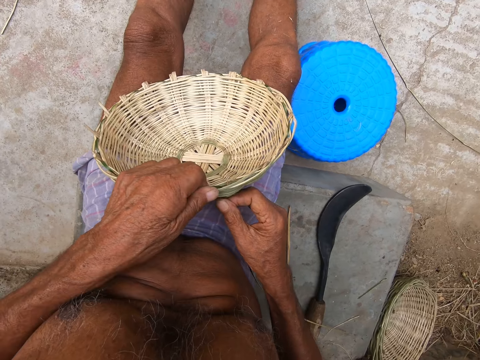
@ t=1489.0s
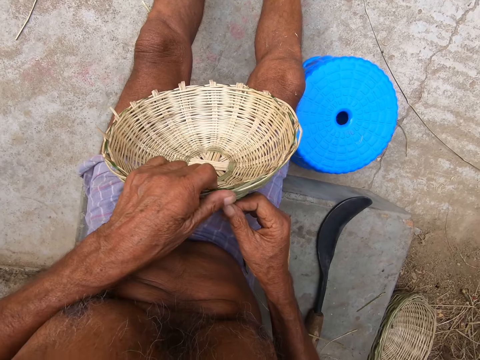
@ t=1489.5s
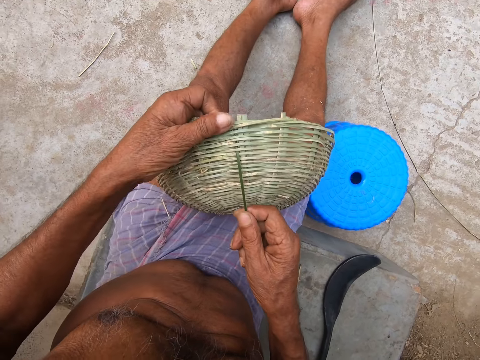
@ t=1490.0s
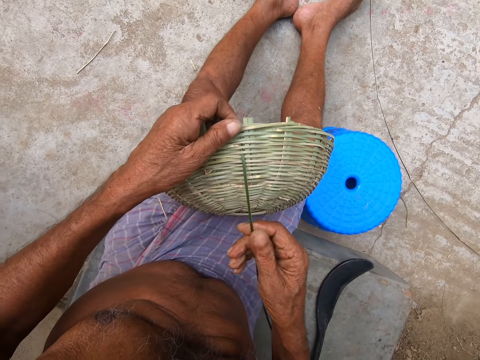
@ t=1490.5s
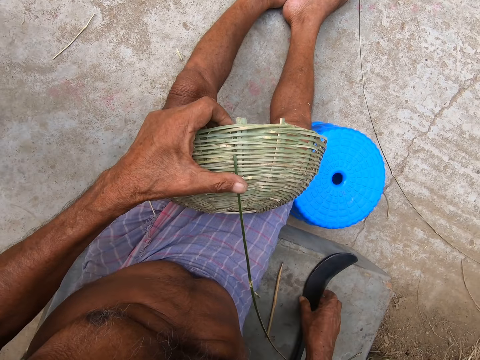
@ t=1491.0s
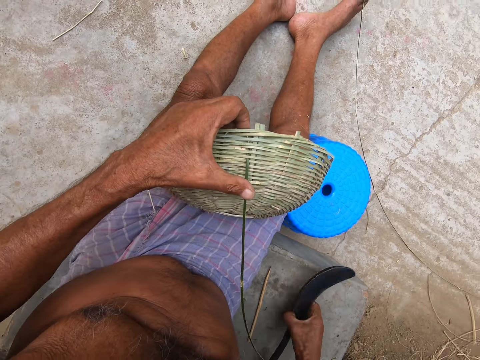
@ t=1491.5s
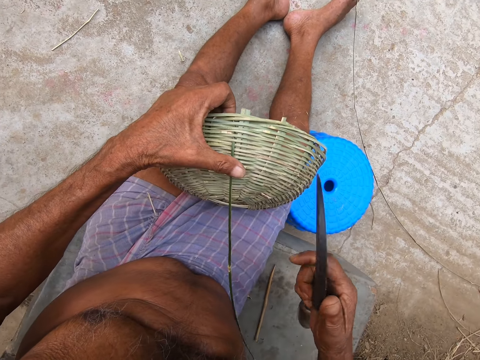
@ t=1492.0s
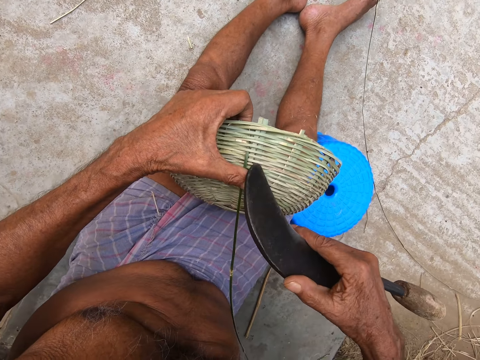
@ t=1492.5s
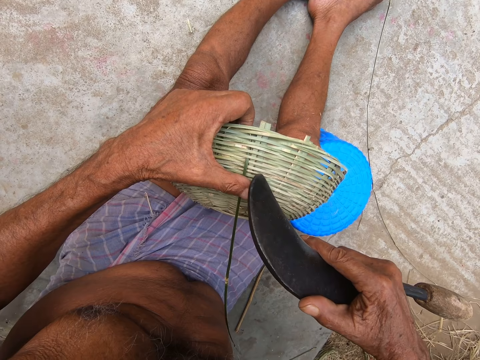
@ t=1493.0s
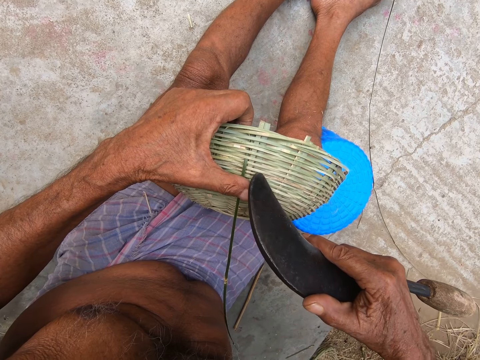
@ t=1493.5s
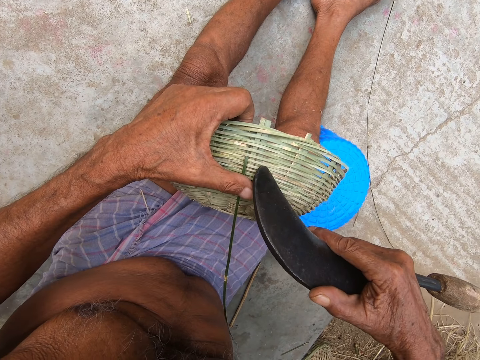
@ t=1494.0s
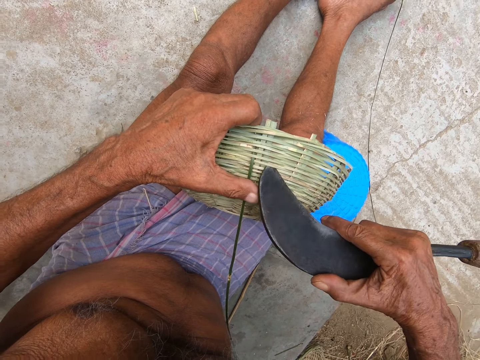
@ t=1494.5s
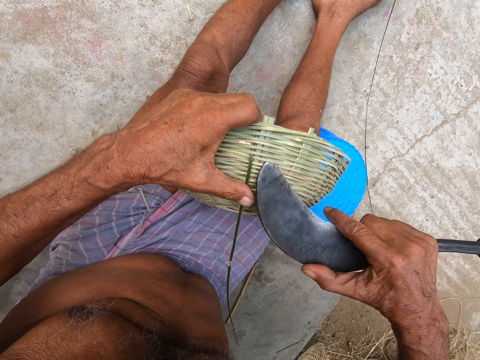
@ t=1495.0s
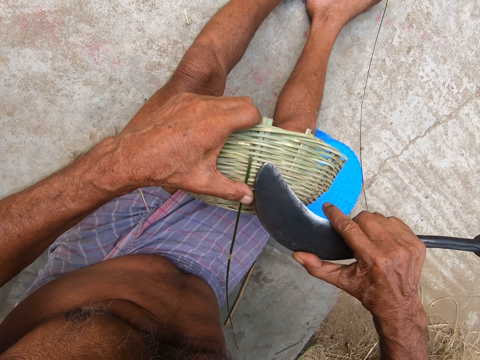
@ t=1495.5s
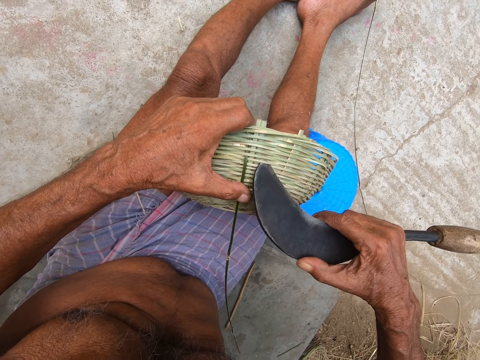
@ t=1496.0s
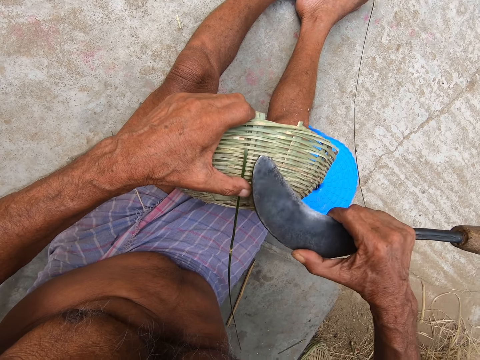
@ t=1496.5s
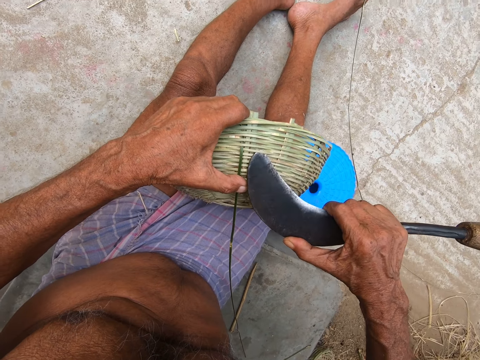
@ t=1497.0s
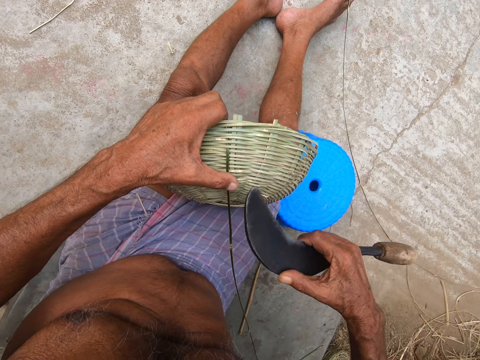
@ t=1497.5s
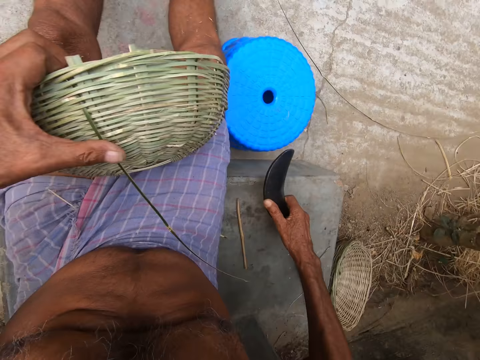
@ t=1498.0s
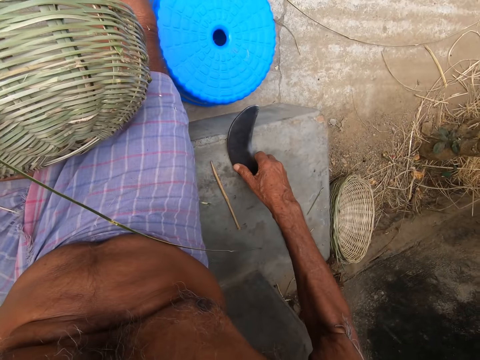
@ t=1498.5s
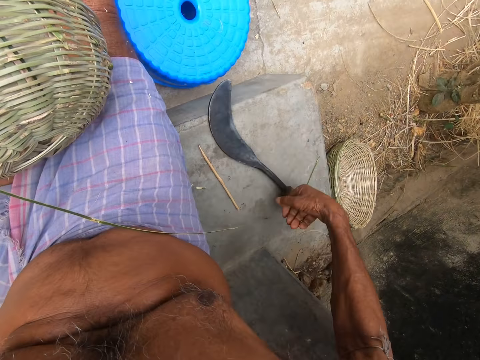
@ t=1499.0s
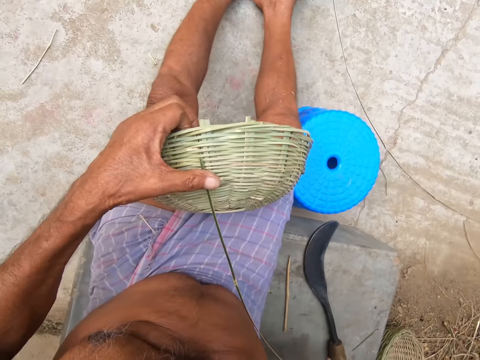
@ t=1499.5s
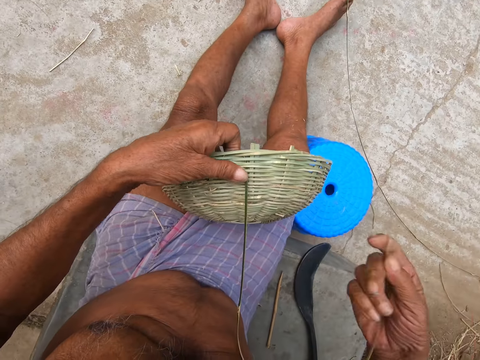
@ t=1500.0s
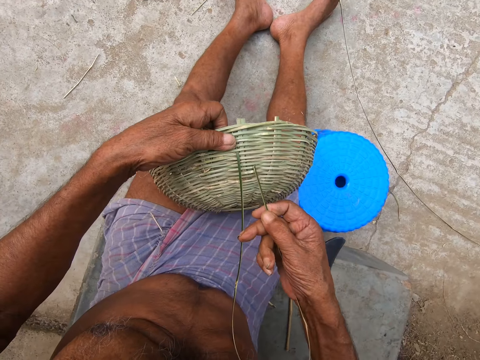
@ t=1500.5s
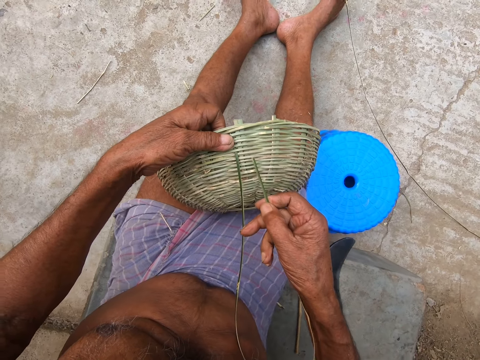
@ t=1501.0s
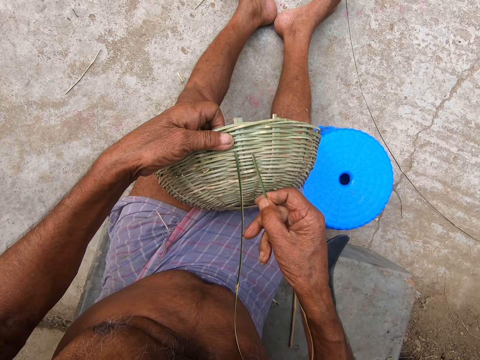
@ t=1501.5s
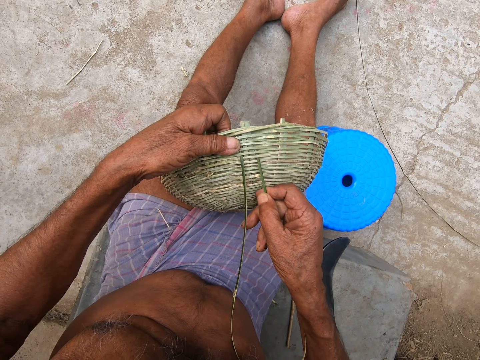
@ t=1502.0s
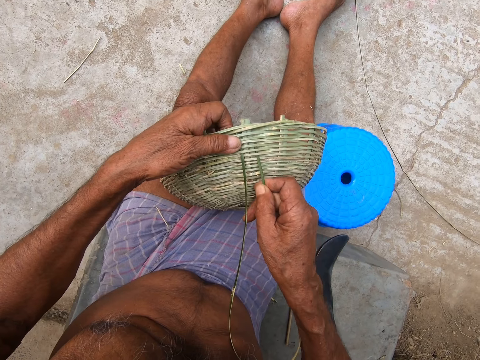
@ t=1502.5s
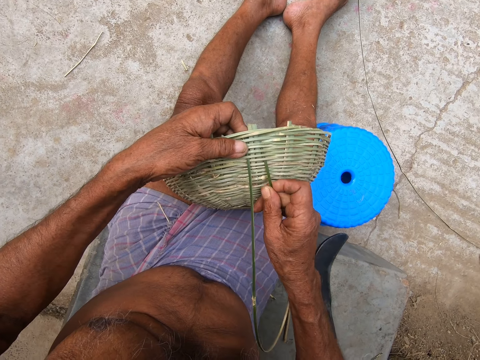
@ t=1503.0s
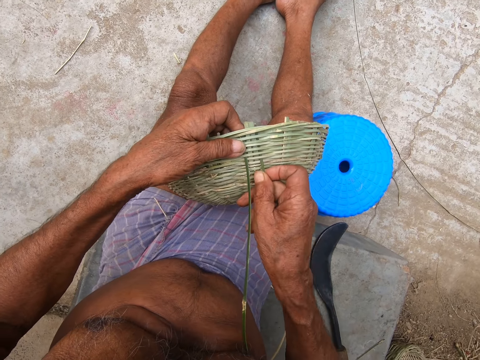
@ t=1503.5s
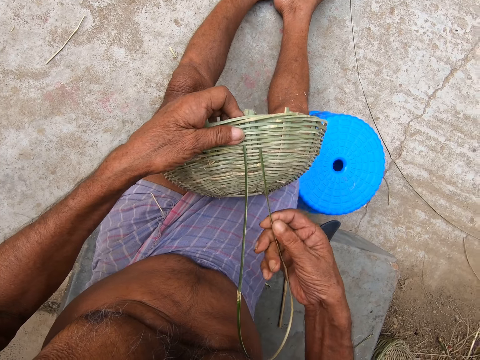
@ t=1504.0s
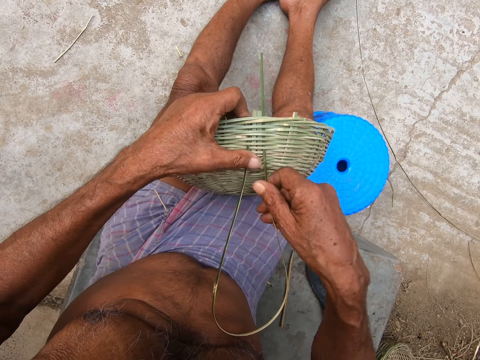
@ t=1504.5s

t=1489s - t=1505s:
The camera wearer picks up a hook knife from the pavement with his right hand. He adjusts the basket in his left hand on his lap with the hook knife in his right hand. He drops the hook knife in his right hand on a stool on the pavement. He weaves the basket with a bamboo strip in his hands.

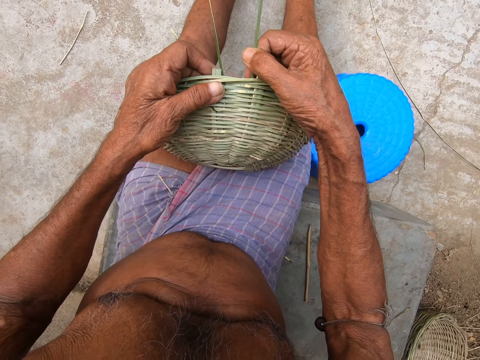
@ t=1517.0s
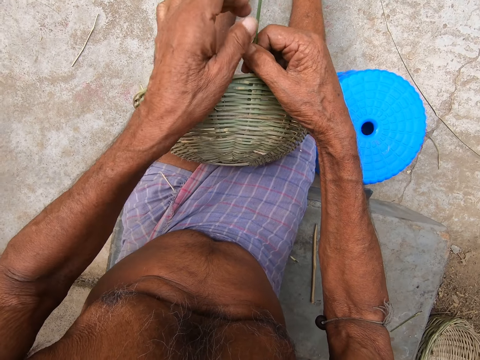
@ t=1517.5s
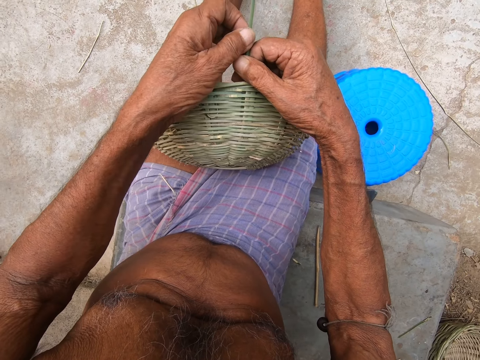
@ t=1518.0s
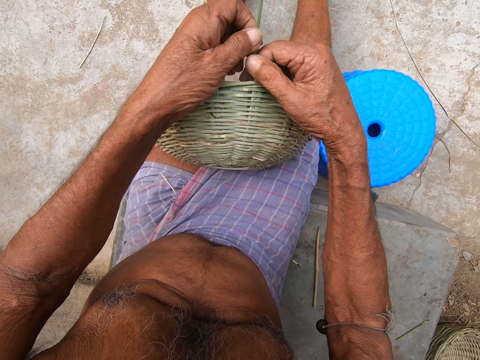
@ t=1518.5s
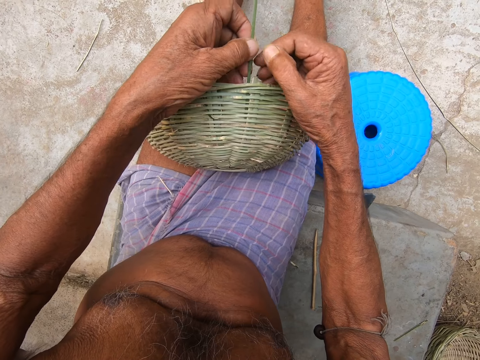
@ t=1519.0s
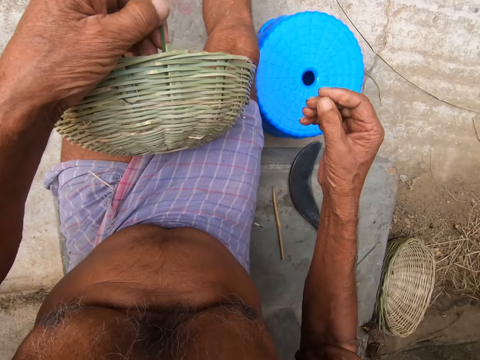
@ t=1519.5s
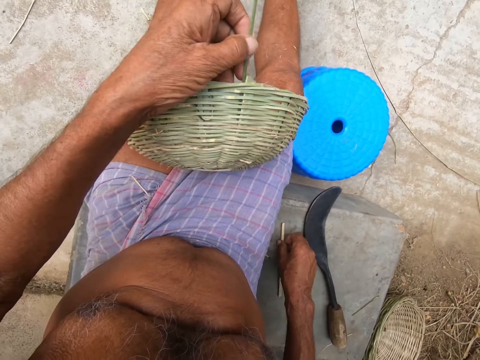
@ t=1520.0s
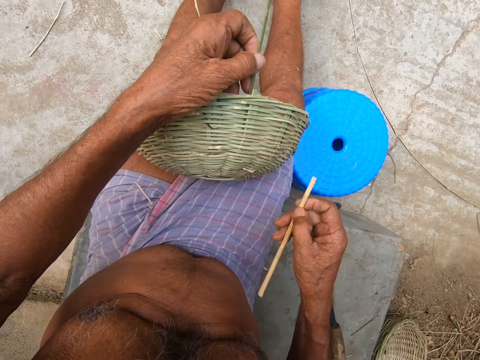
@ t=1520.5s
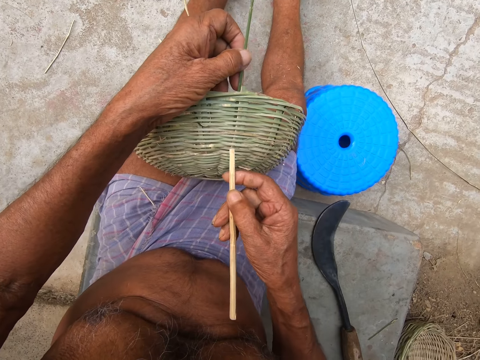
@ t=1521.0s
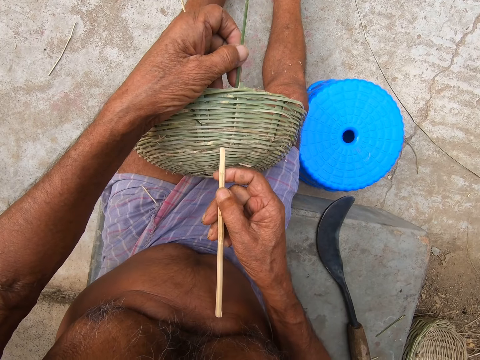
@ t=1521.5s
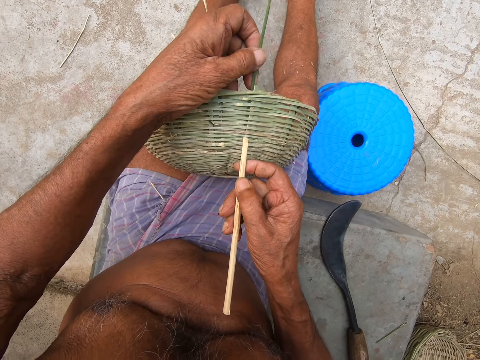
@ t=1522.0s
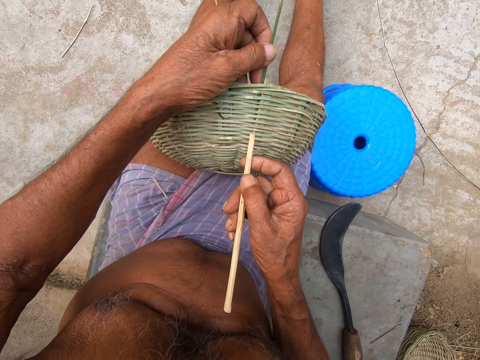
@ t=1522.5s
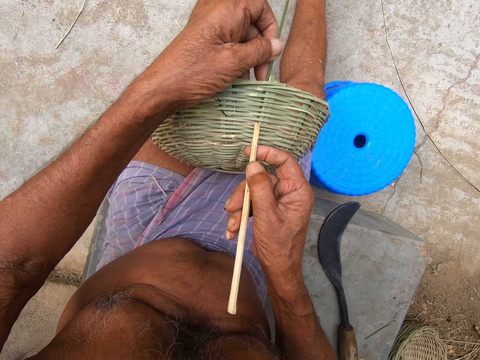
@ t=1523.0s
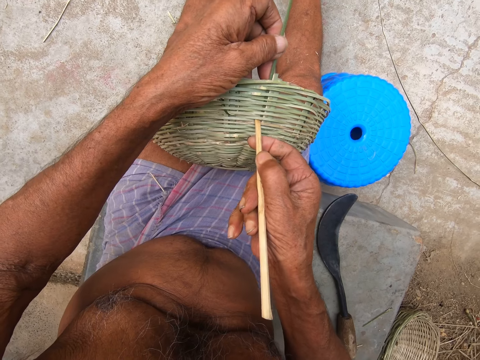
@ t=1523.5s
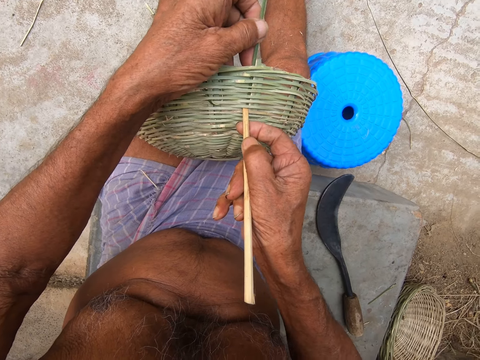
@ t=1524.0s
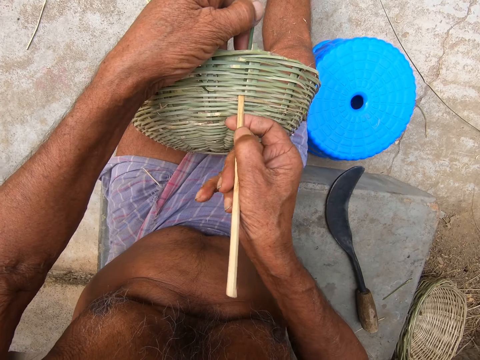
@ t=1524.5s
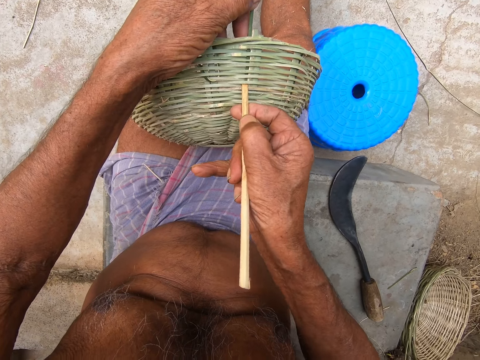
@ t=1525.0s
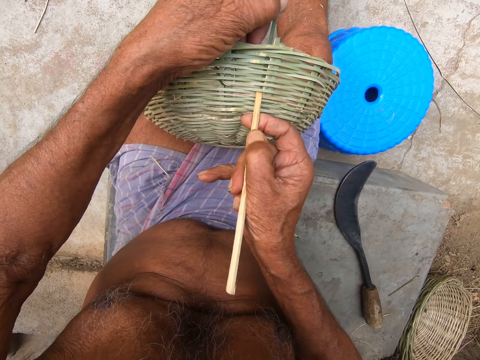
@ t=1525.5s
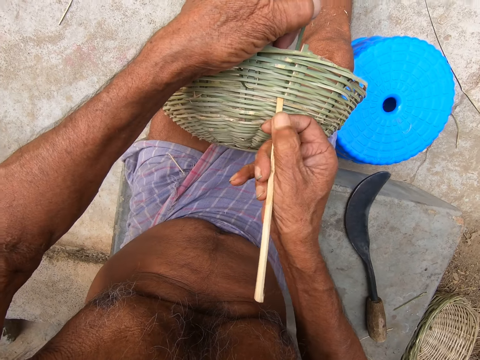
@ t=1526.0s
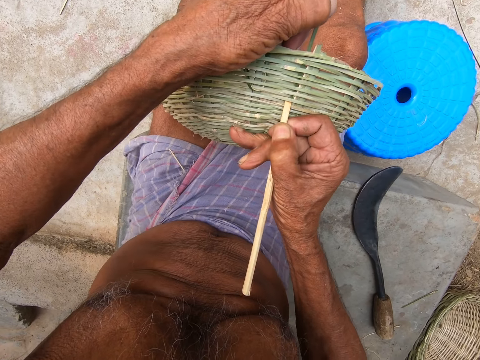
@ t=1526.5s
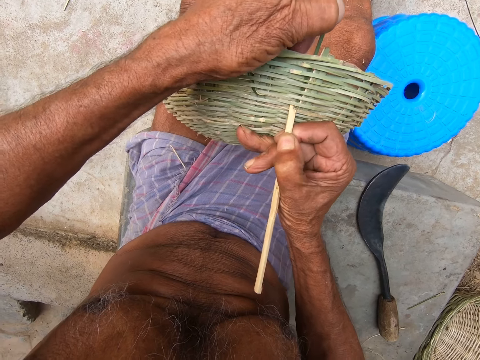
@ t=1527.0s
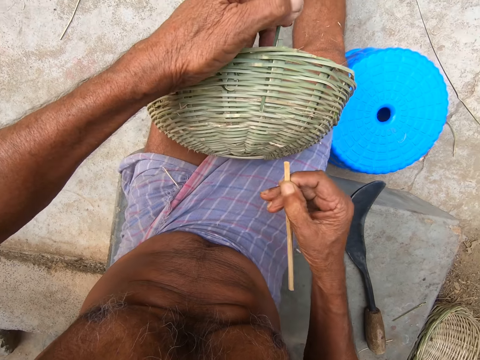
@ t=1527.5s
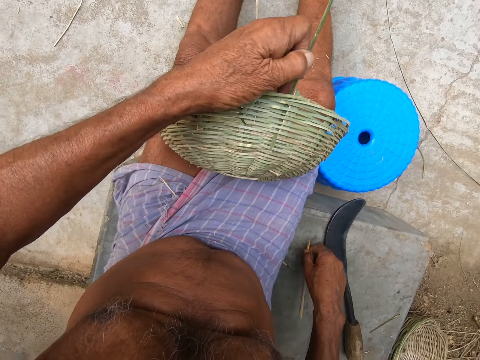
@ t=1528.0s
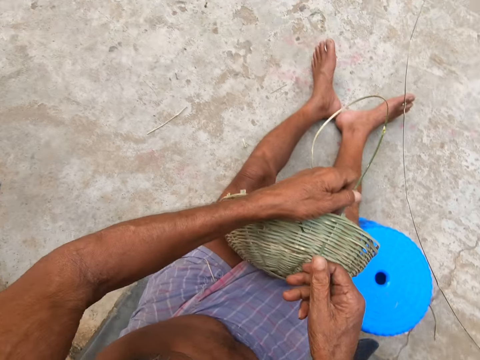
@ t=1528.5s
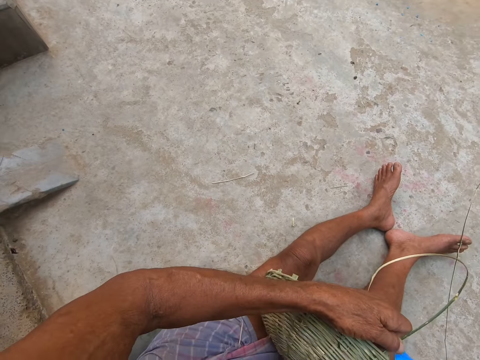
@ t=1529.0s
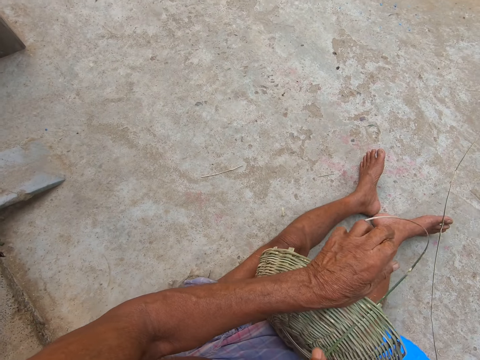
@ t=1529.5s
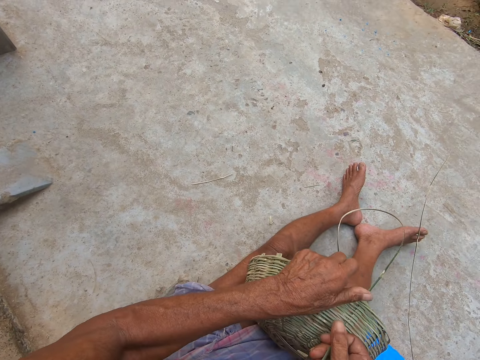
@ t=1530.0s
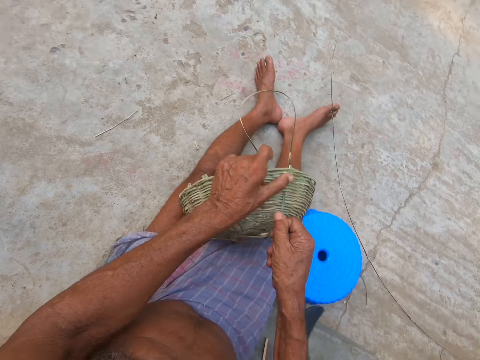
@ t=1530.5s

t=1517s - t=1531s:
The camera wearer picks up a bamboo slat from the pavement with his right hand. He adjusts the basket in his left hand on his lap with the bamboo slat in his right hand. He drops the bamboo slat in his right hand on the pavement. He weaves the basket with a bamboo strip in his hands.
